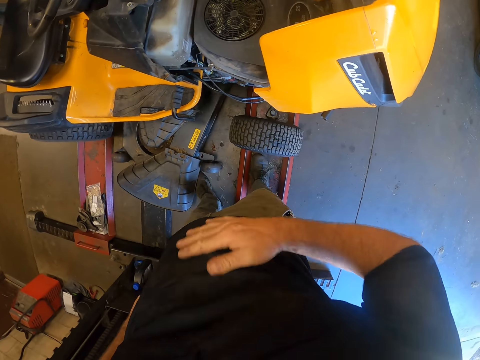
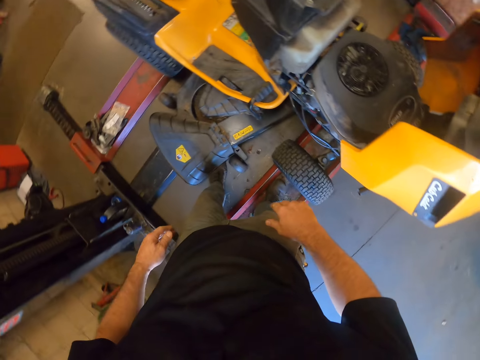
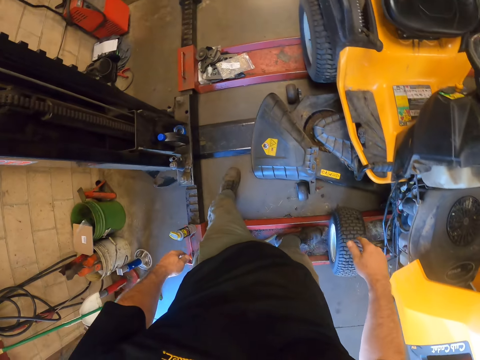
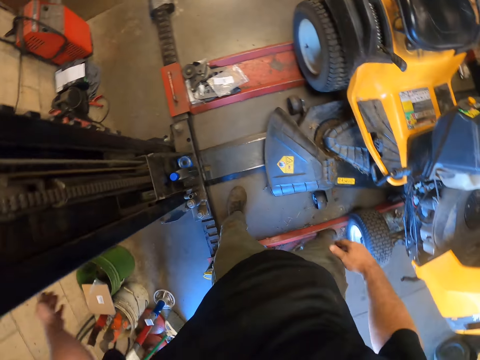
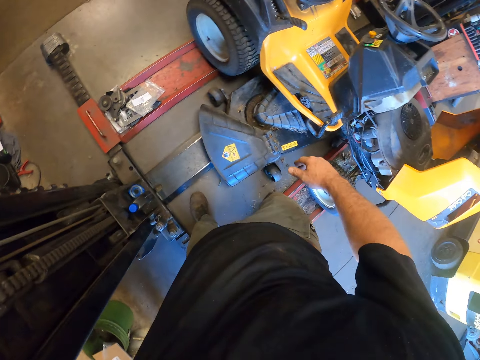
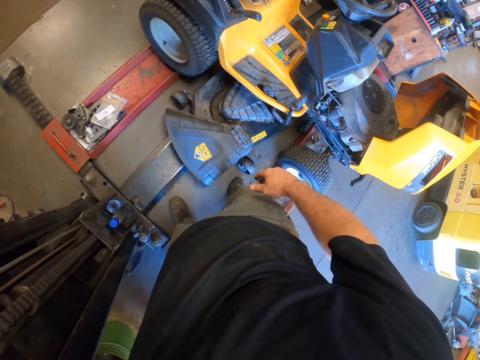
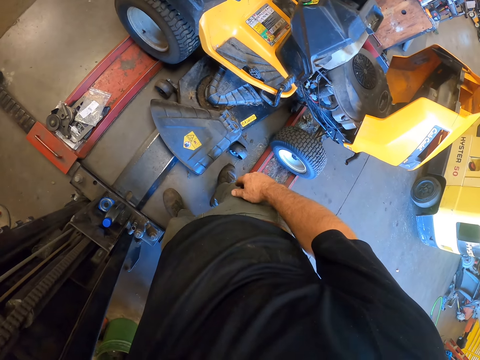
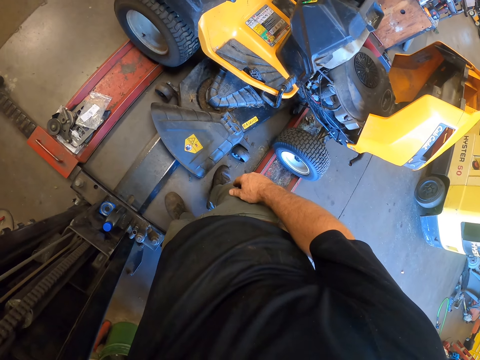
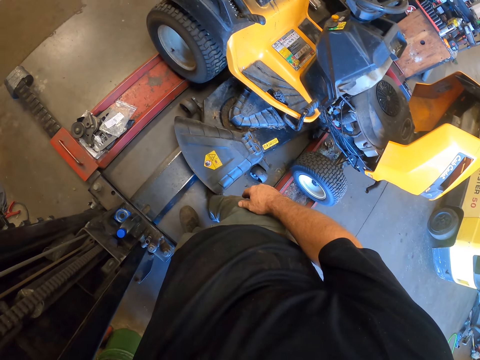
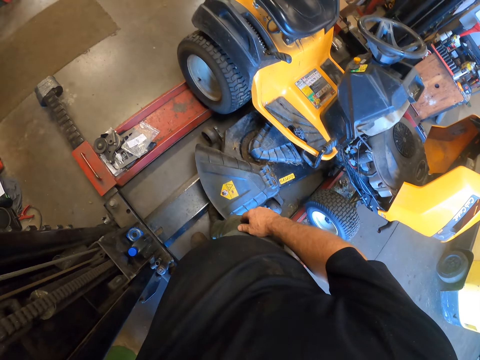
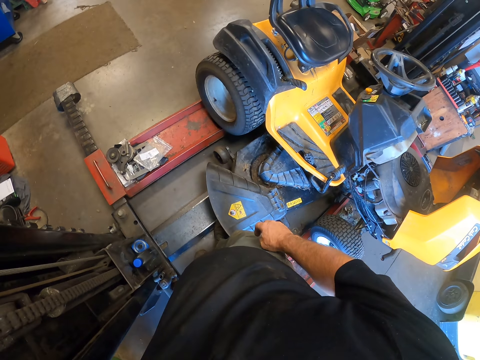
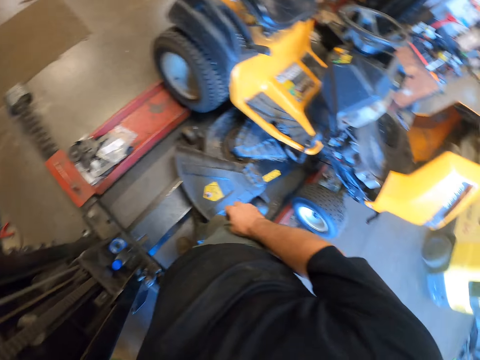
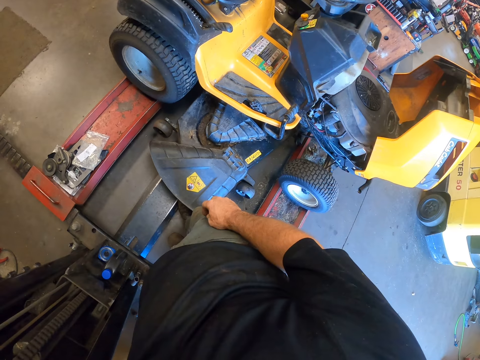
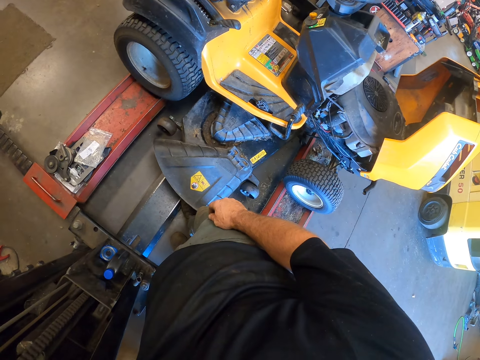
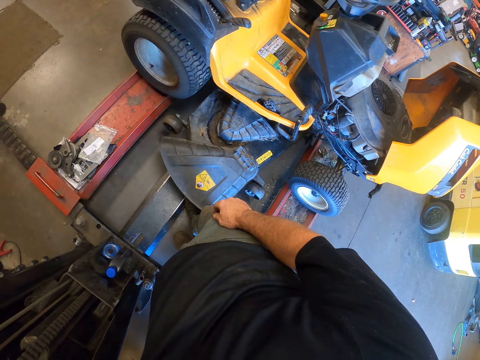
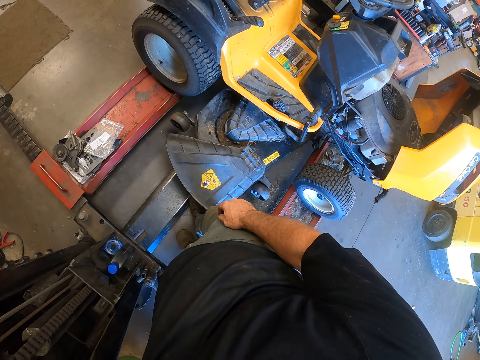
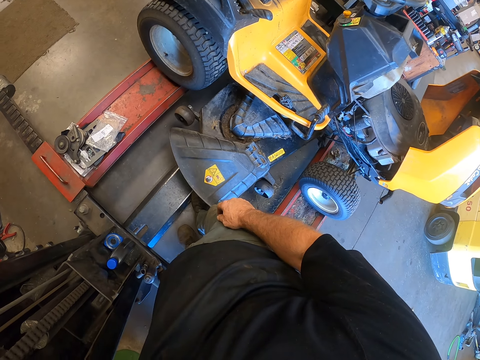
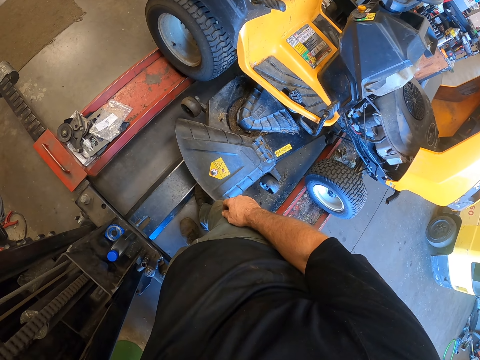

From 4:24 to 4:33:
The camera wearer adjusts the stacker with his left hand. He stares at the tractor.

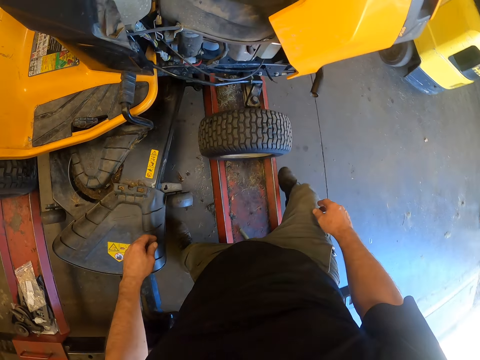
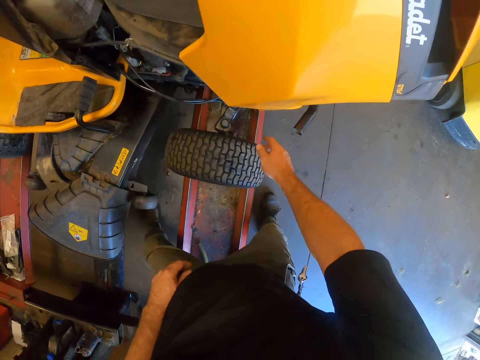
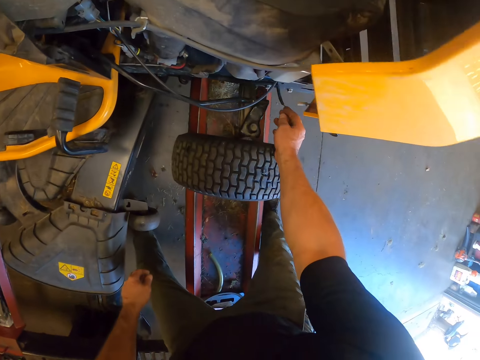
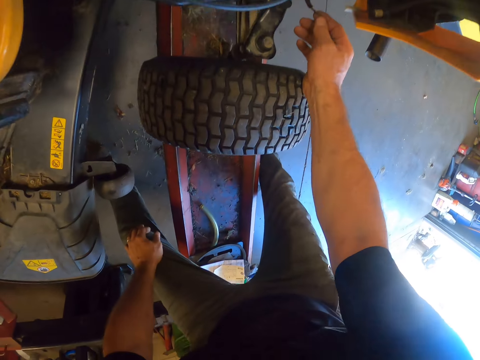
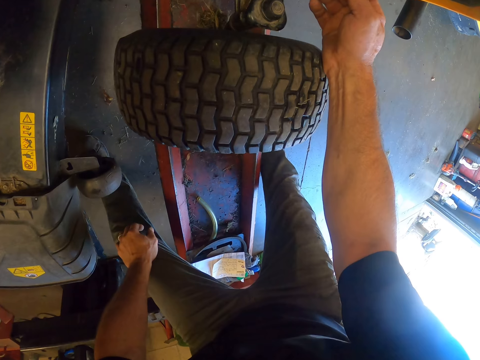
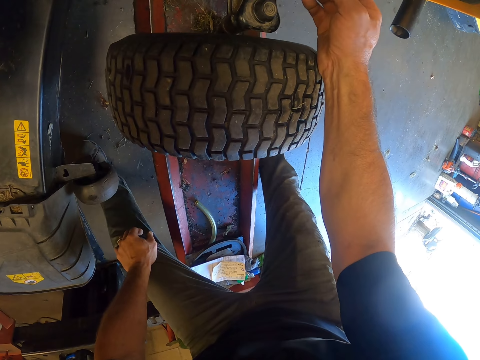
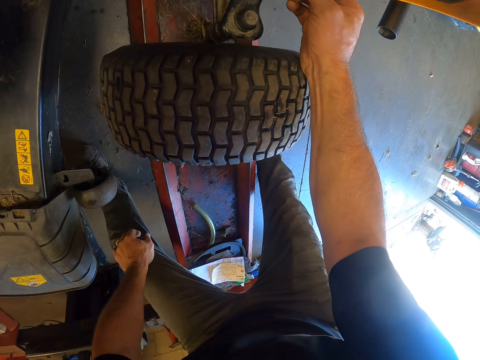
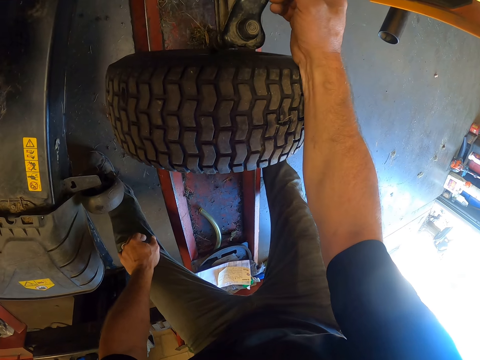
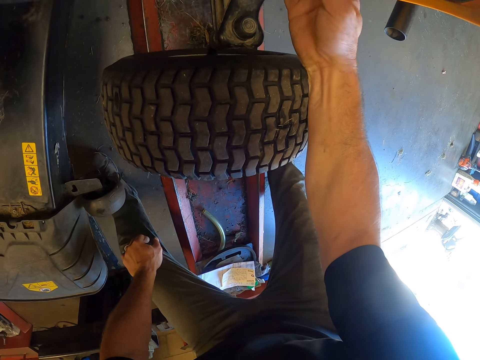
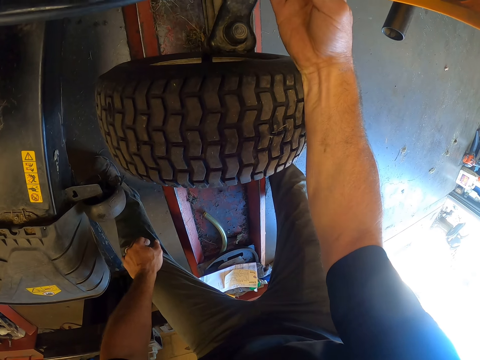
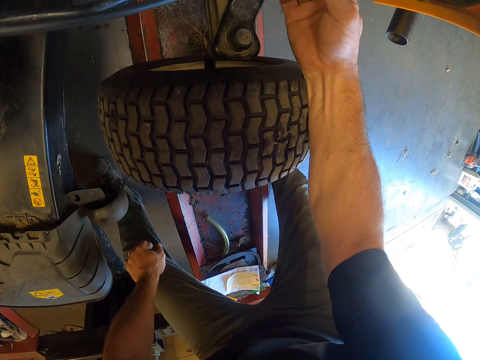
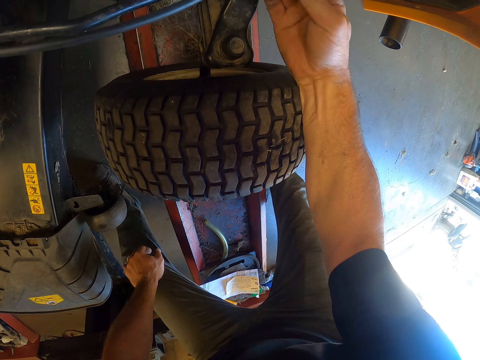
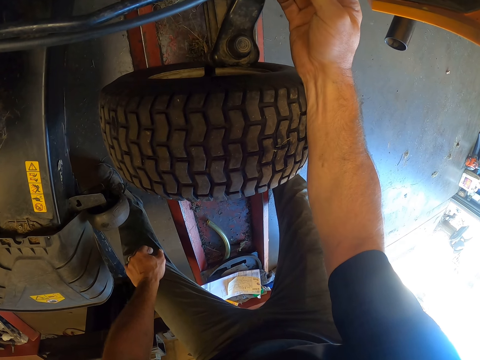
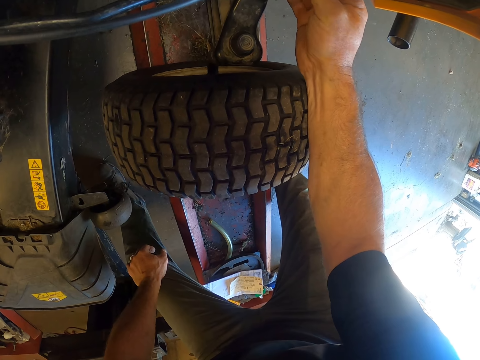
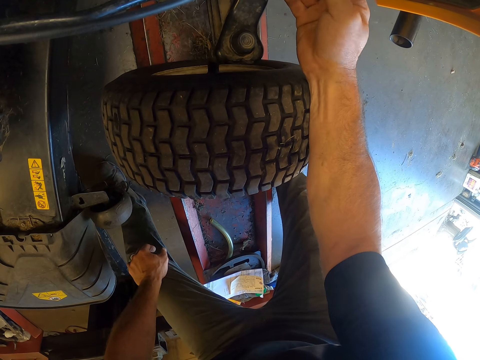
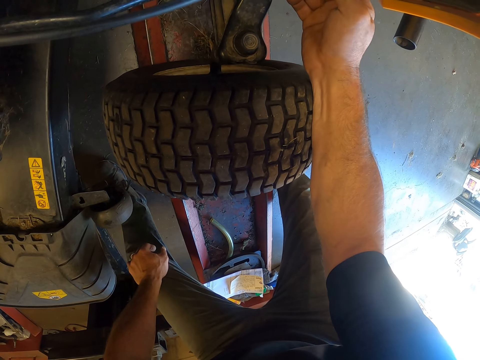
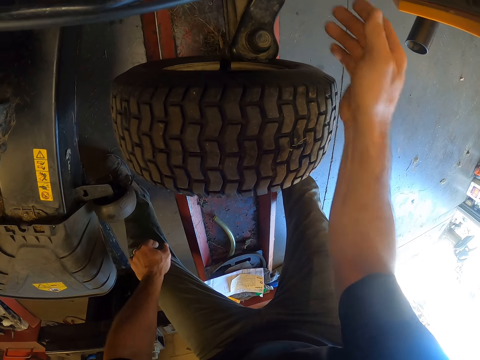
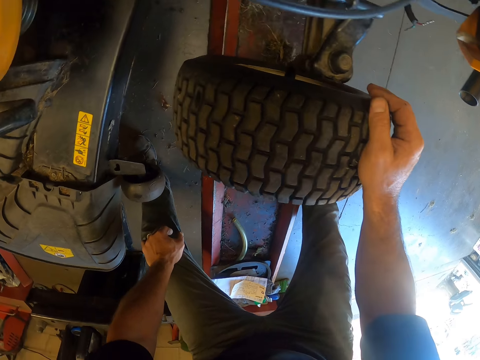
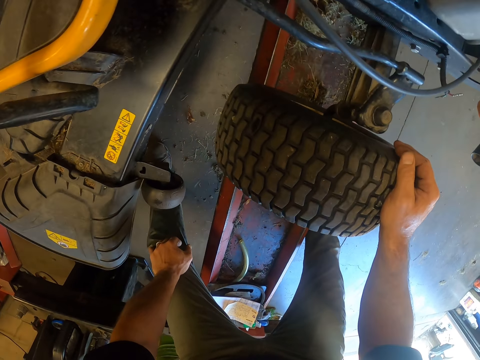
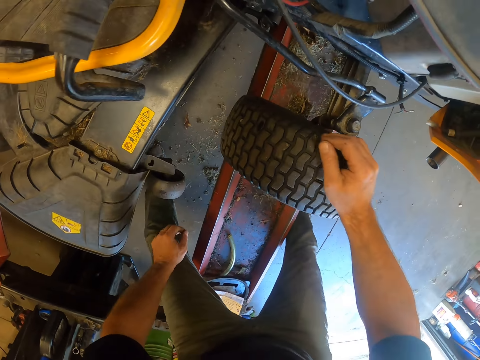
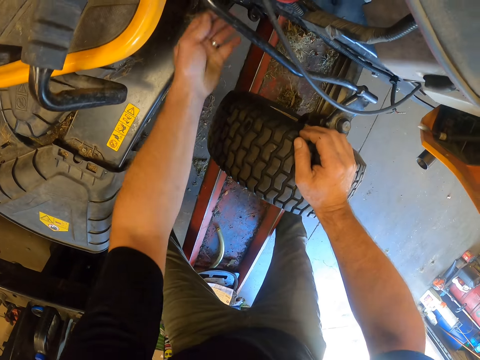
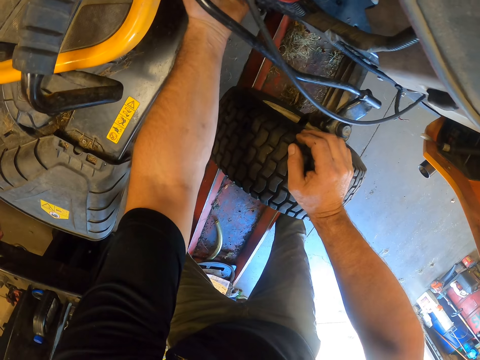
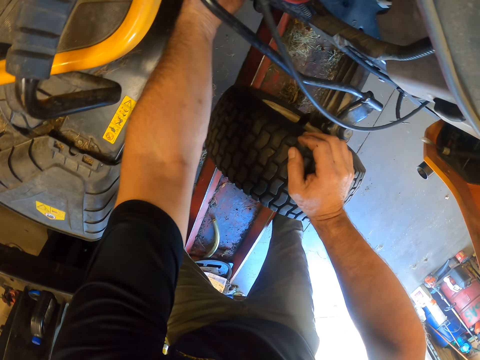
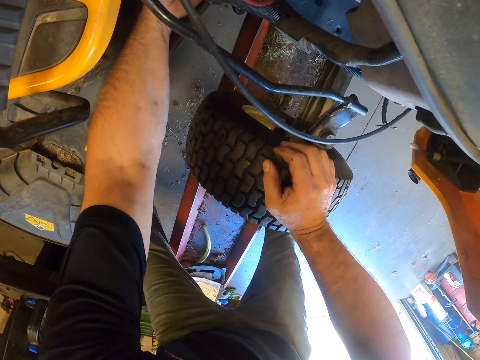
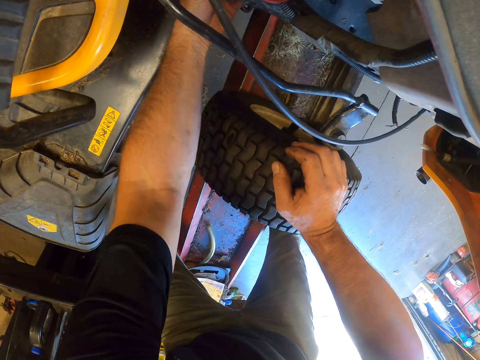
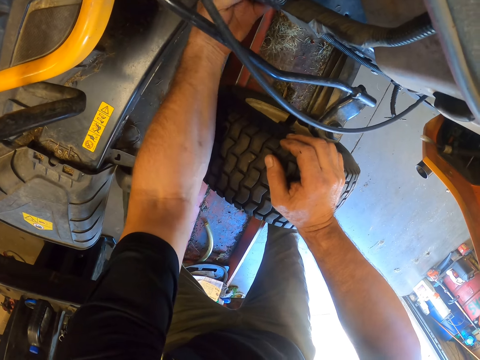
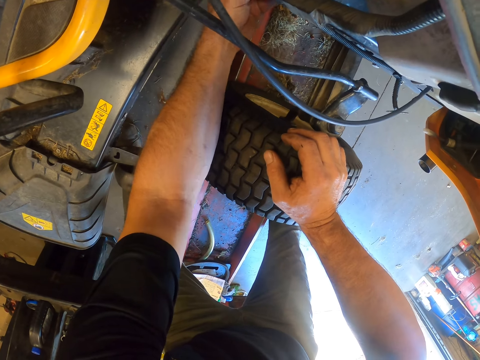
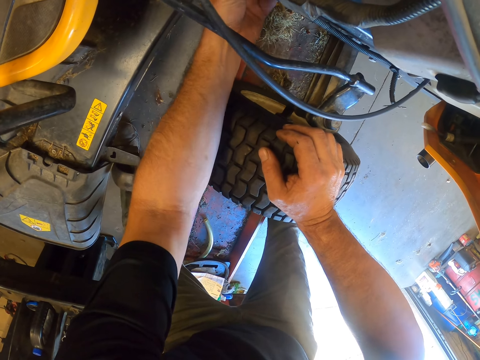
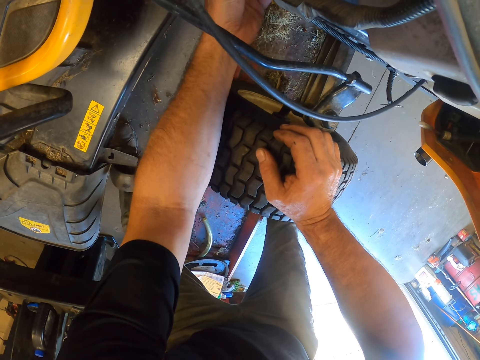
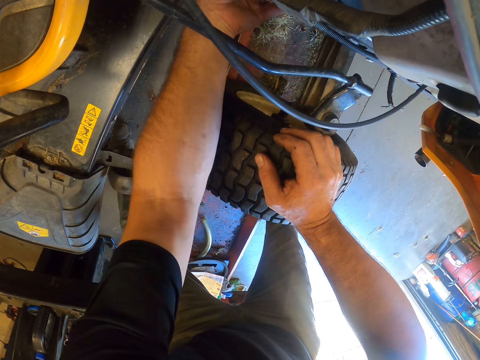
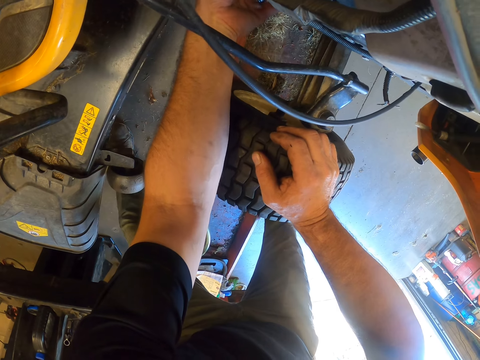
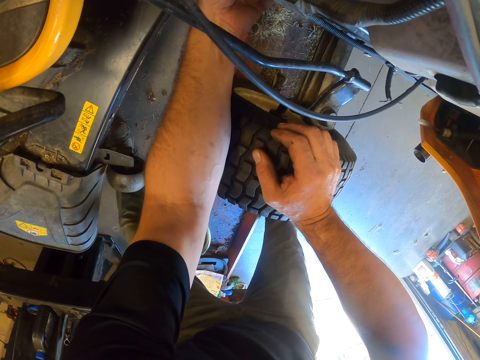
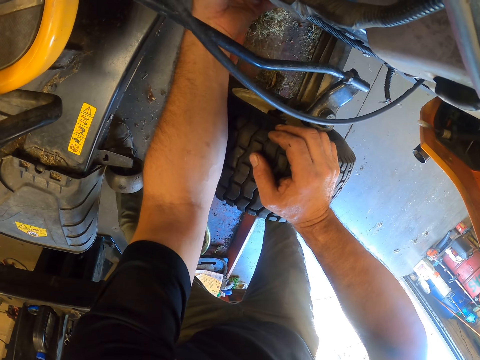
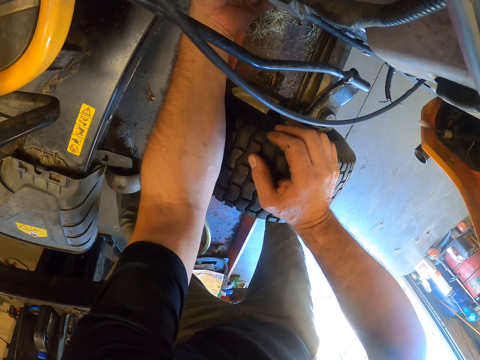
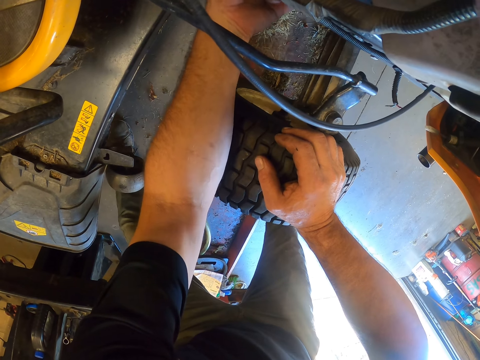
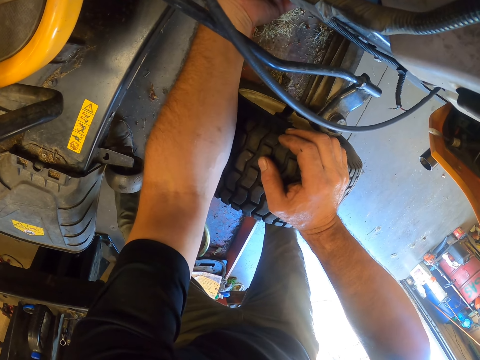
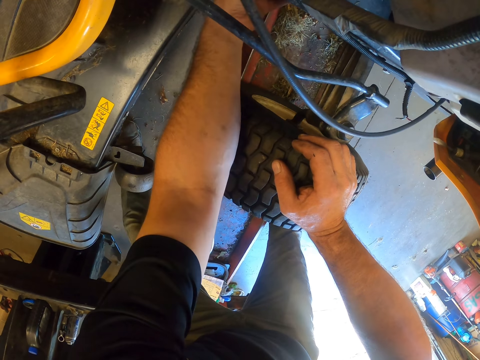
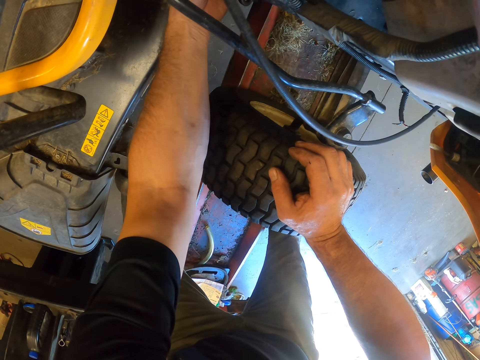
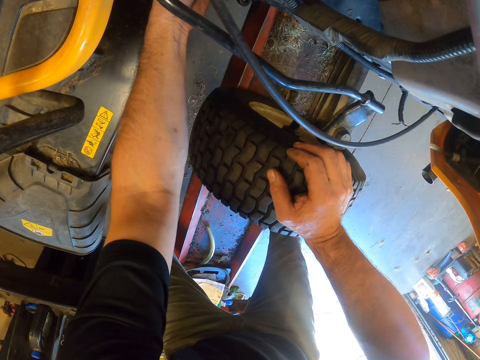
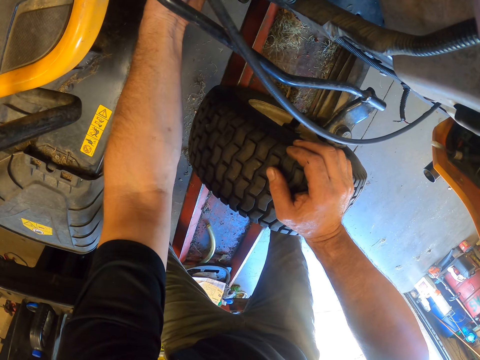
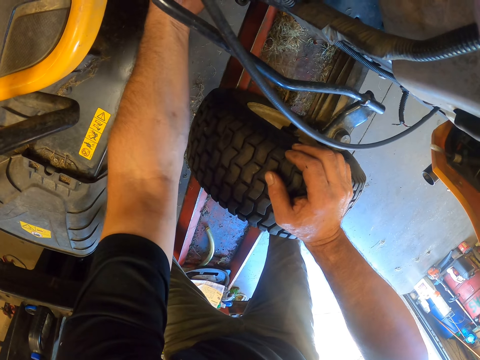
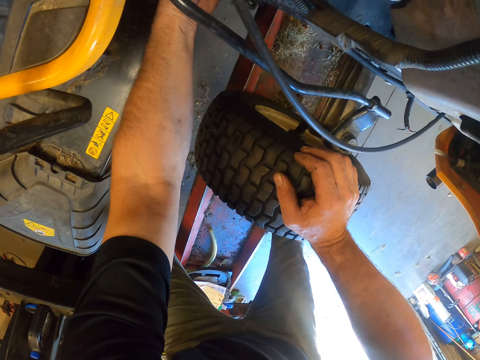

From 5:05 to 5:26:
The camera wearer adjusts a wire of a lawn mower with his right hand. He holds a metal in the lawn mower. He adjusts the wire of the lawn mower with his left hand. He checks the lawn mower.
